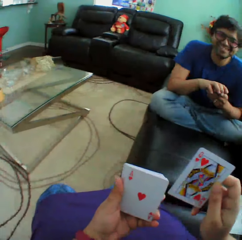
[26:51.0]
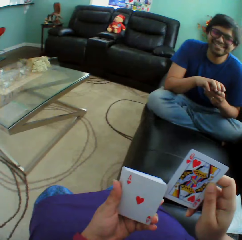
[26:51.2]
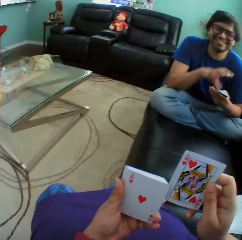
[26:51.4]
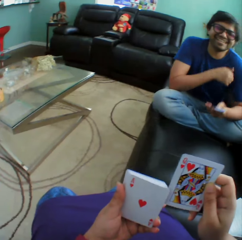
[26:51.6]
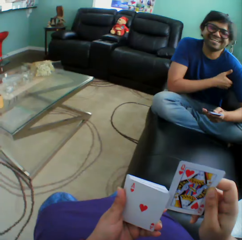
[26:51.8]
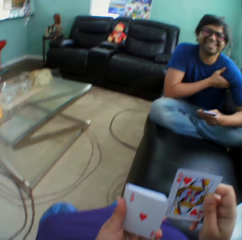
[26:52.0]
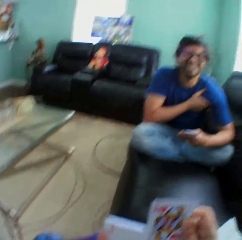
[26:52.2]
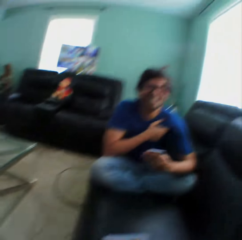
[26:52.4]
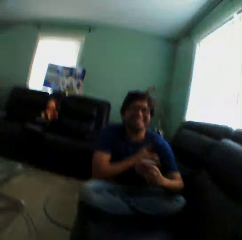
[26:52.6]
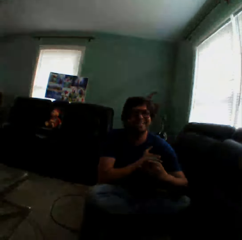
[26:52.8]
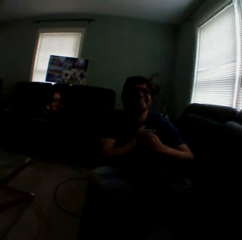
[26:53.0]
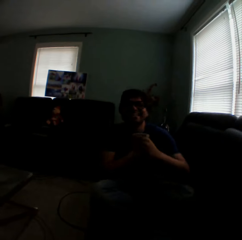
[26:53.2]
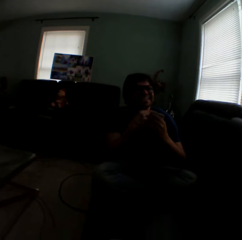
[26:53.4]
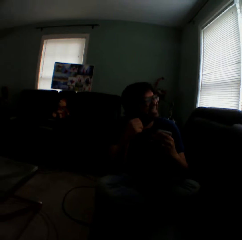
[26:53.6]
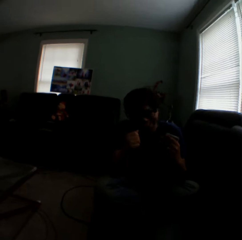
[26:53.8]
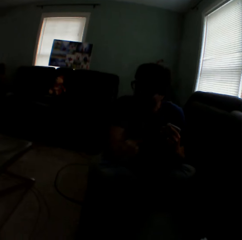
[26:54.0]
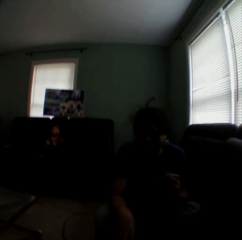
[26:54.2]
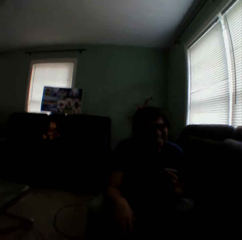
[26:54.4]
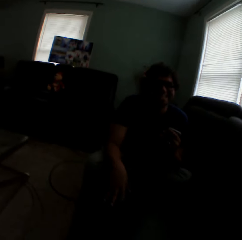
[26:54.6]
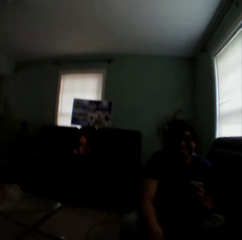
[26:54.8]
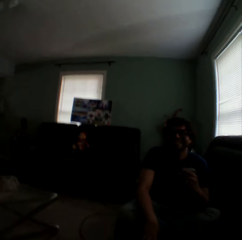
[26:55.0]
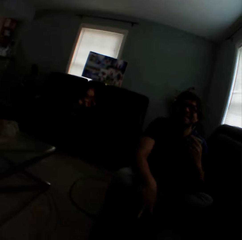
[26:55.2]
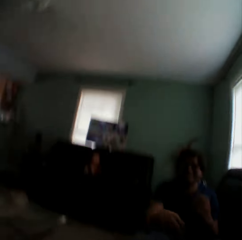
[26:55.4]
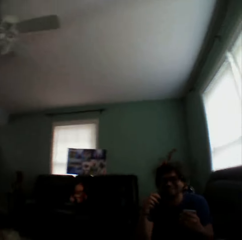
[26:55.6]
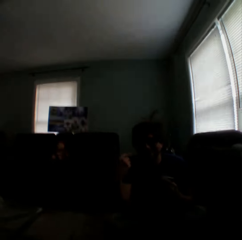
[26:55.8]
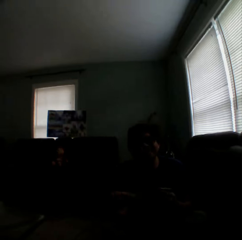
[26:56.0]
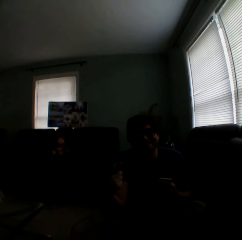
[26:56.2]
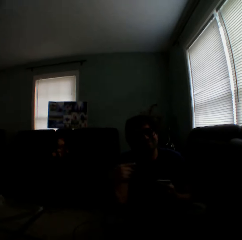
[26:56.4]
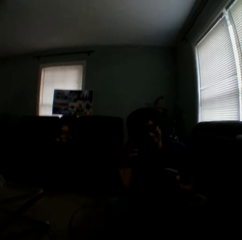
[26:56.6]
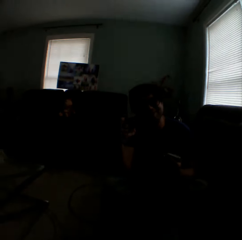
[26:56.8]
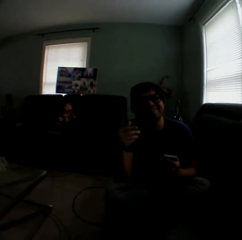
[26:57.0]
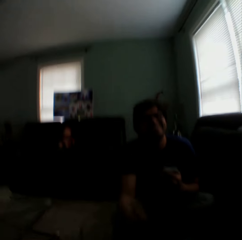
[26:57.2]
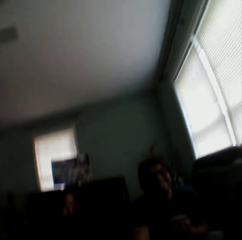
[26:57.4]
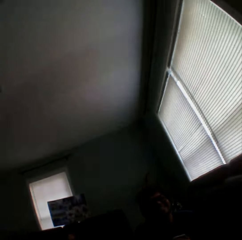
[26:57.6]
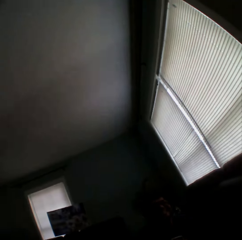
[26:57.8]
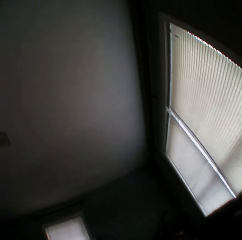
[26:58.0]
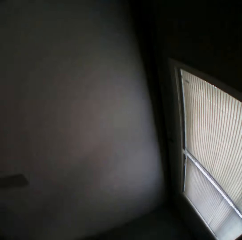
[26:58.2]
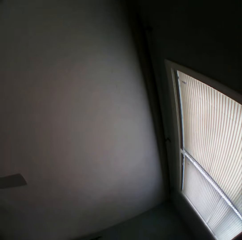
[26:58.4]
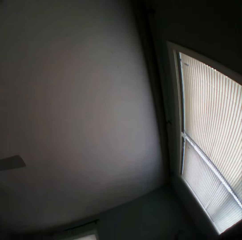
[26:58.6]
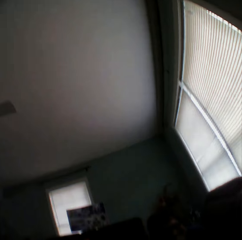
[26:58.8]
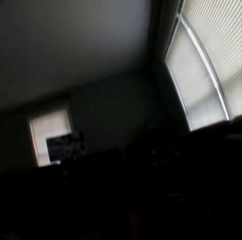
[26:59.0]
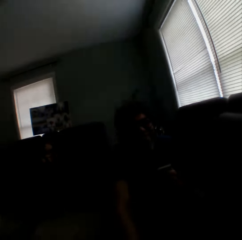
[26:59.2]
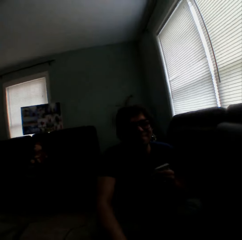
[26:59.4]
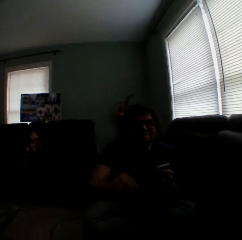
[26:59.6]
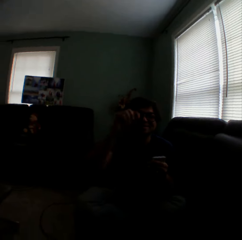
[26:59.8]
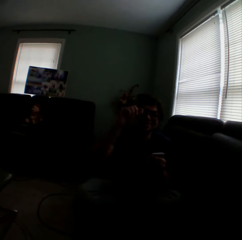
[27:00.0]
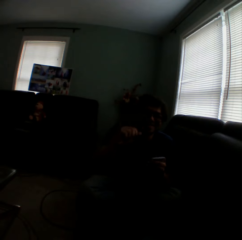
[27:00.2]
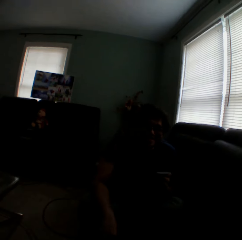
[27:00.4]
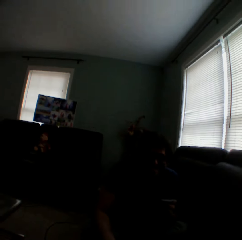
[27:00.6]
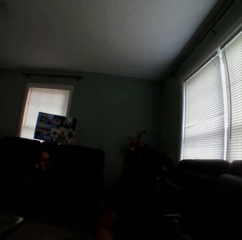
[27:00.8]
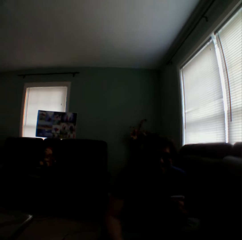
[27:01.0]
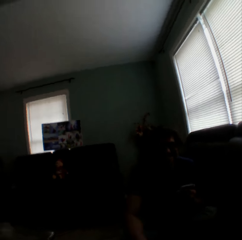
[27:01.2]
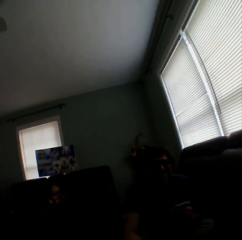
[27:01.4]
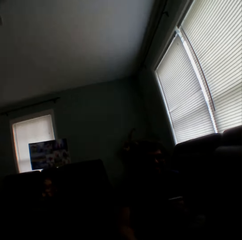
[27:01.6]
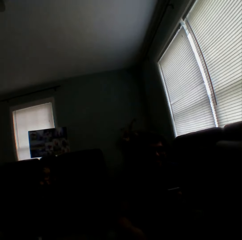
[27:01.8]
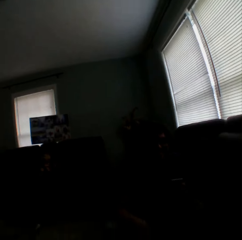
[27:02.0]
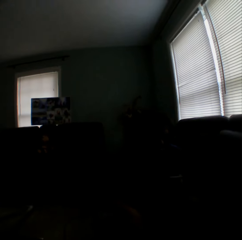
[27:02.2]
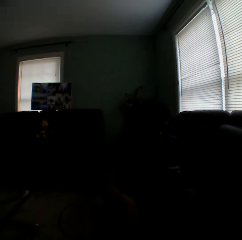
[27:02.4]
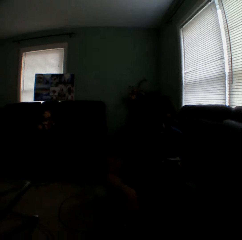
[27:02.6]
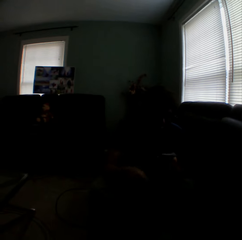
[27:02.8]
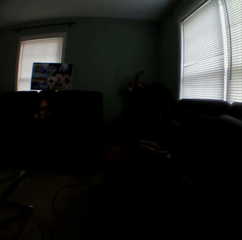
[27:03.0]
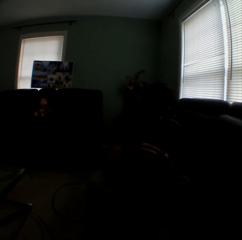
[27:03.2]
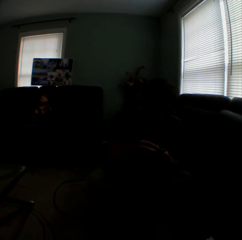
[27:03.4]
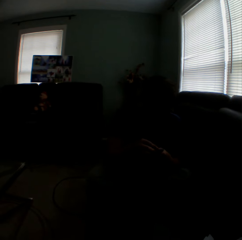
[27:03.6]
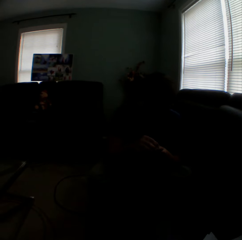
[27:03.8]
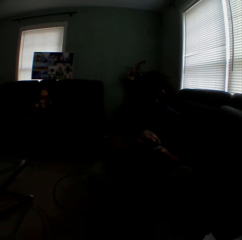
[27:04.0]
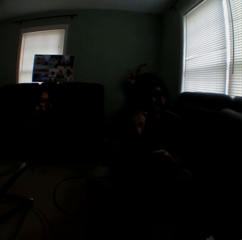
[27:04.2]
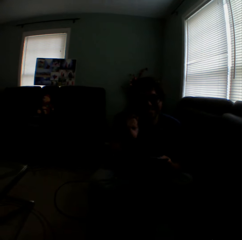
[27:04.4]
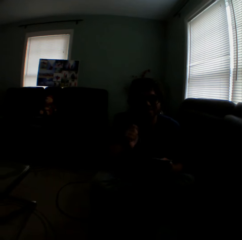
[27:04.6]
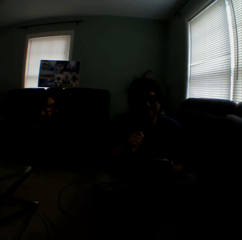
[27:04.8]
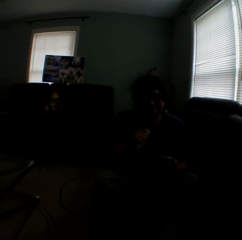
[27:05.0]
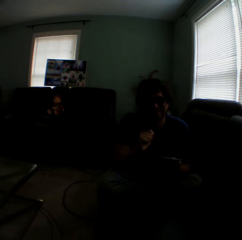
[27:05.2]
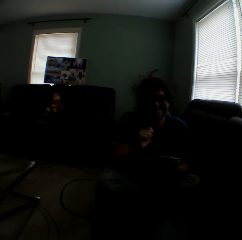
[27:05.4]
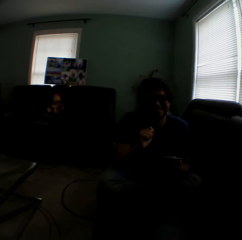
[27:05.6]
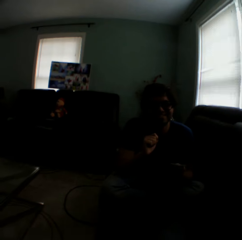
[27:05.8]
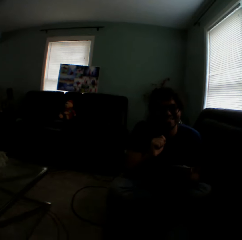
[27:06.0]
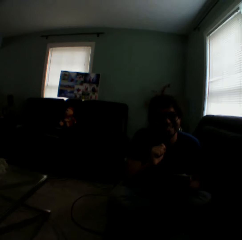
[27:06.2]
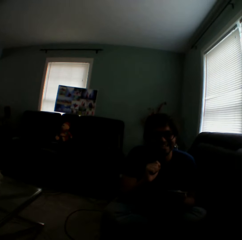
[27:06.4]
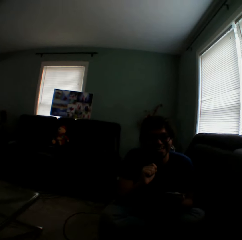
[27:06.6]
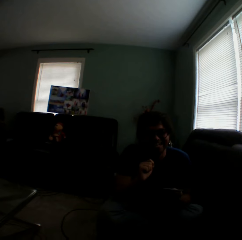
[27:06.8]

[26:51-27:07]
The camera wearer inserts a card in a pile of cards. They hold playing cards. A person scratches the armpit. The camera wearer turns to the side. The person nods the head, sways a hand, arranges cards in a hand and sways a hand.

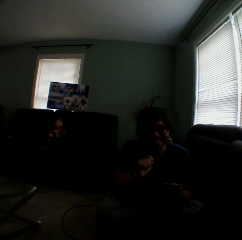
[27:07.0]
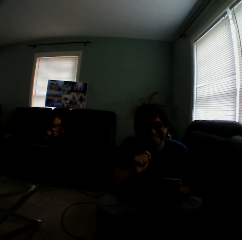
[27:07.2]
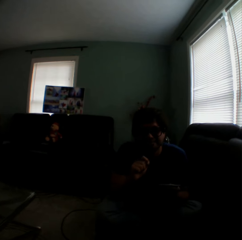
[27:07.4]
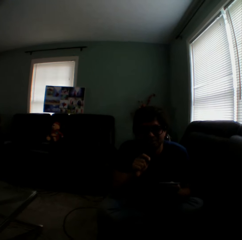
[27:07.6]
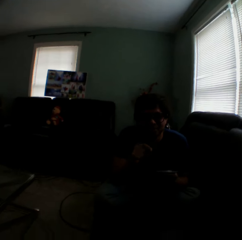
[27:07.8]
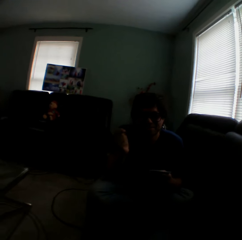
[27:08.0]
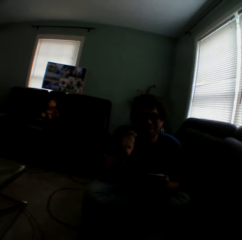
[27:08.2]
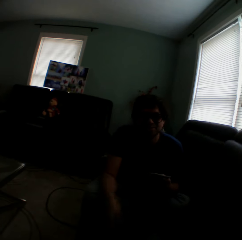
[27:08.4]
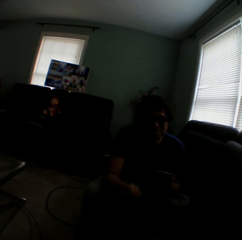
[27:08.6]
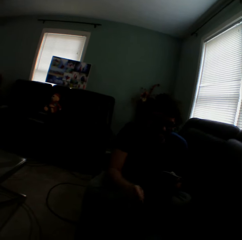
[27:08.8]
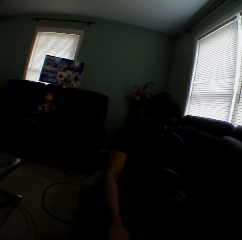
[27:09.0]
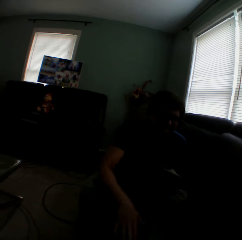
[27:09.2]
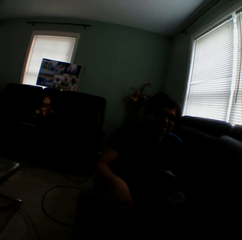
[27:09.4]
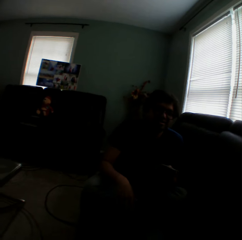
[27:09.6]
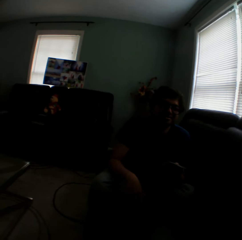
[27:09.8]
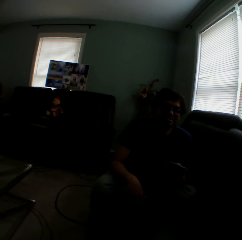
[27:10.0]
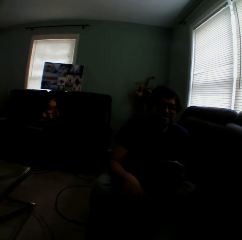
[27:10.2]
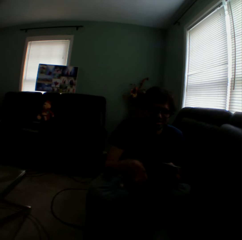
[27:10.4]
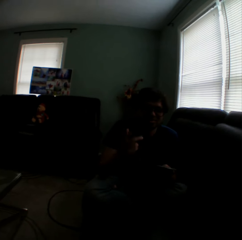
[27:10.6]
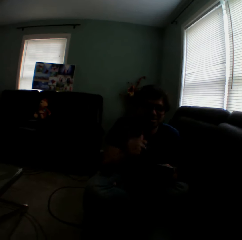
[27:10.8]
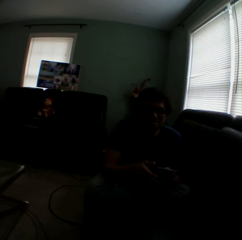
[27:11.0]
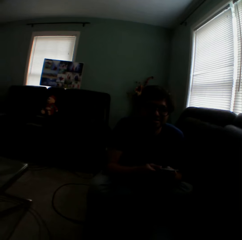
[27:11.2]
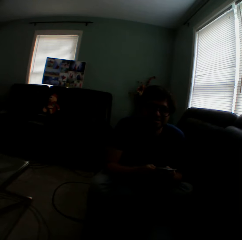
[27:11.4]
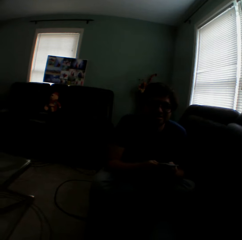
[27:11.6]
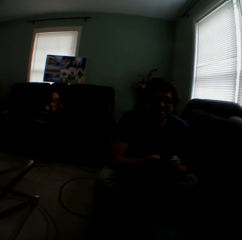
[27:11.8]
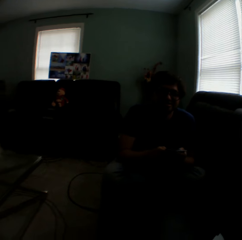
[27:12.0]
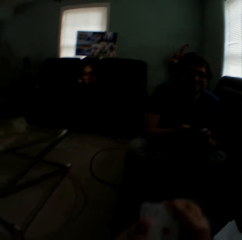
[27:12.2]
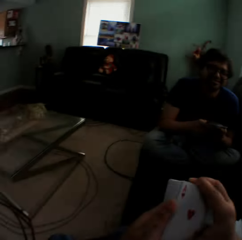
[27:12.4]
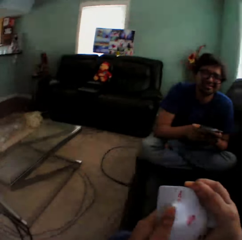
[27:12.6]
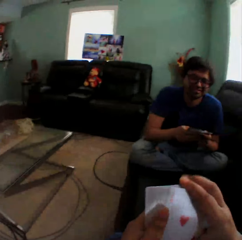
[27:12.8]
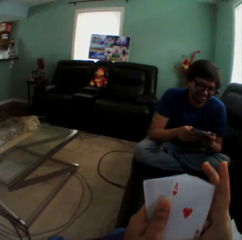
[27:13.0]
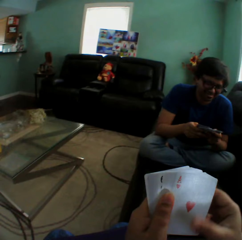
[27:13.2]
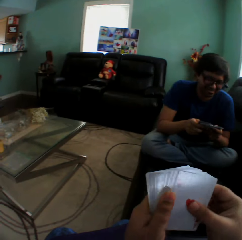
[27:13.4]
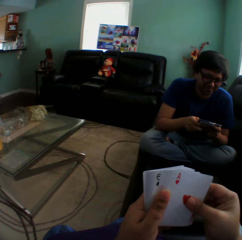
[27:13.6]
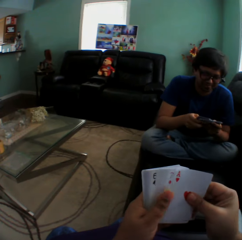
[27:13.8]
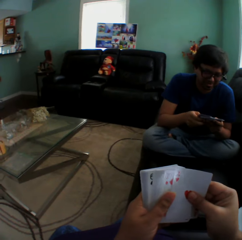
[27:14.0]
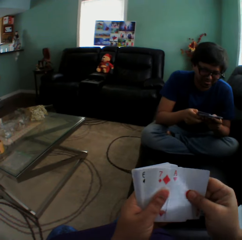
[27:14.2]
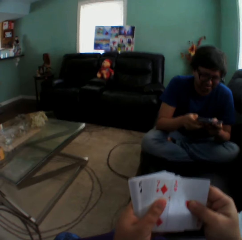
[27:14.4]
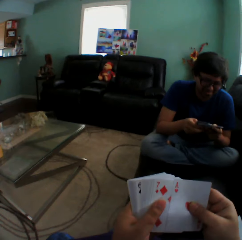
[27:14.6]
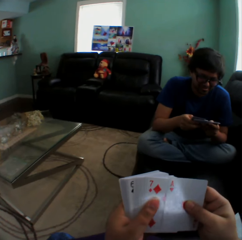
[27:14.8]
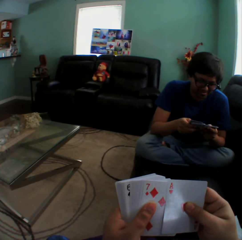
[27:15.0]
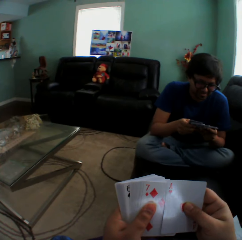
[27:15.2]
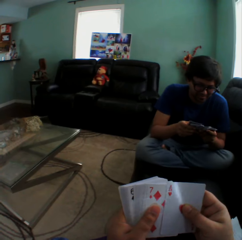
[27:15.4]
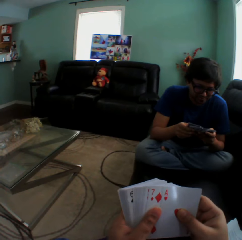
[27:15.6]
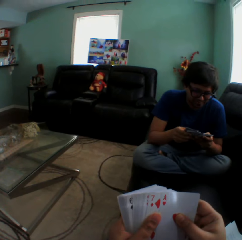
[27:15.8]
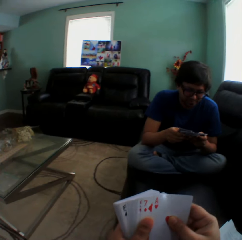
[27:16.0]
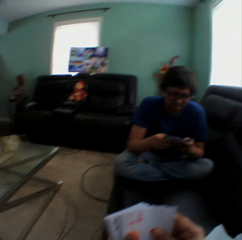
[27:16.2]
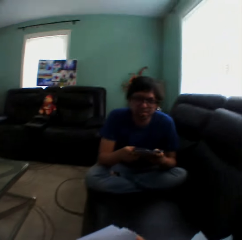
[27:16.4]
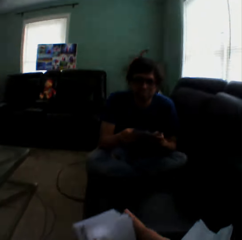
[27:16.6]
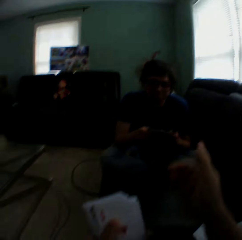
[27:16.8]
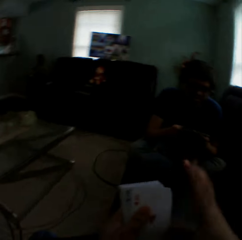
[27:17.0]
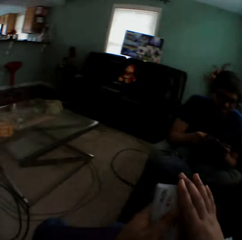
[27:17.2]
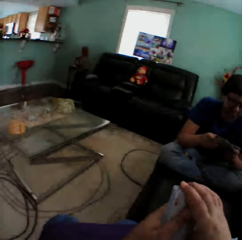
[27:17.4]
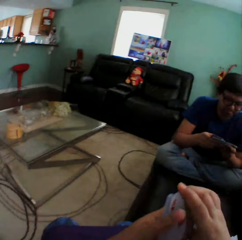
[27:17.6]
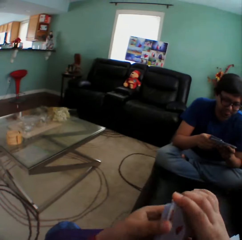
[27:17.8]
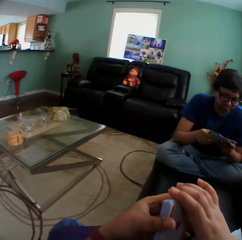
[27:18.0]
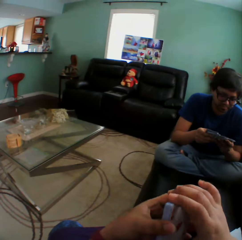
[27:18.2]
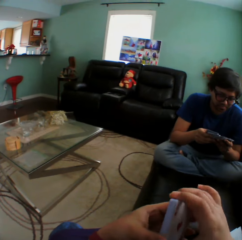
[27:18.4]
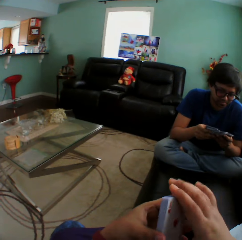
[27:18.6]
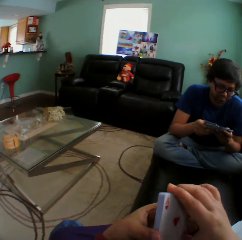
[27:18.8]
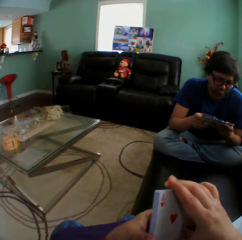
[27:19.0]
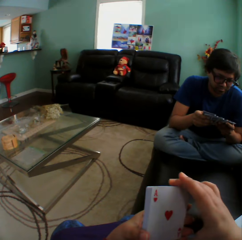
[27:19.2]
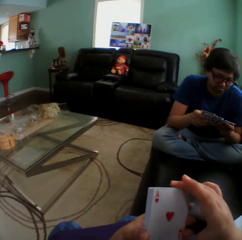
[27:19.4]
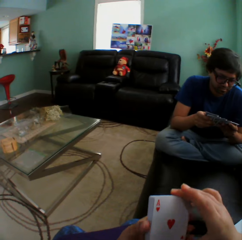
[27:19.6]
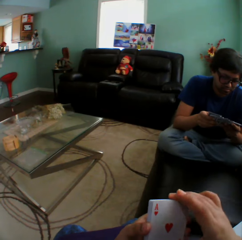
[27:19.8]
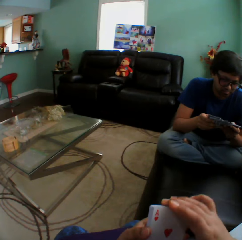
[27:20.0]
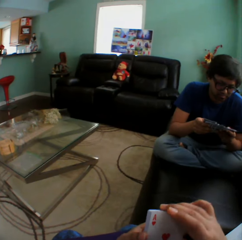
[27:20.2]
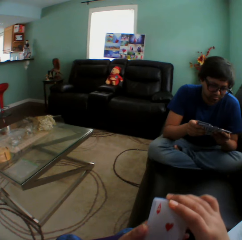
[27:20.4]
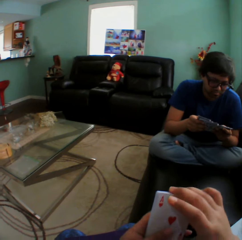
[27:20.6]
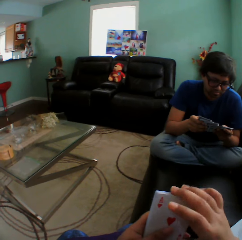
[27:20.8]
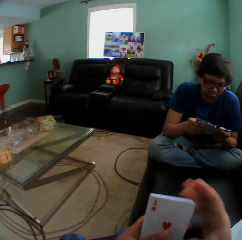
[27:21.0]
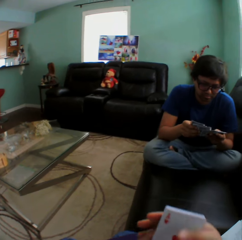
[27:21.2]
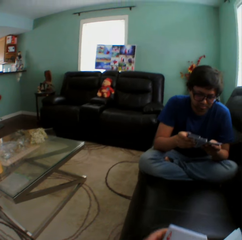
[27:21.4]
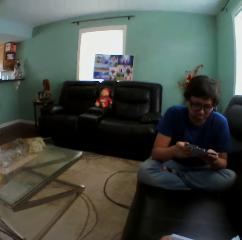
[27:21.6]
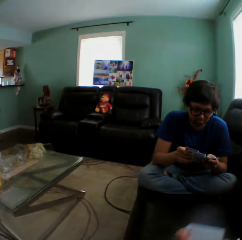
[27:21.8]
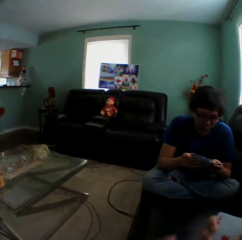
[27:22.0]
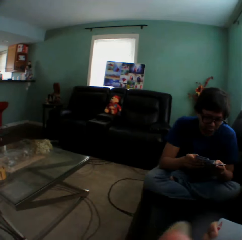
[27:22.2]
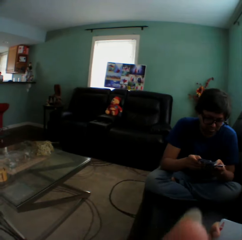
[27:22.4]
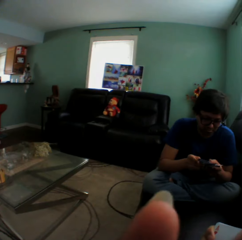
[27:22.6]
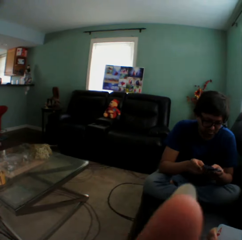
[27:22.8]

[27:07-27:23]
A man holds playing cards. The man taps on a couch and lifts a hand. The camera wearer turns to the side. They hold playing cards. They arrange cards in a hand. They turn to the side. They lift a hand. They arrange cards in a hand. They hold playing cards. The man holds playing cards. The camera wearer holds playing cards.
